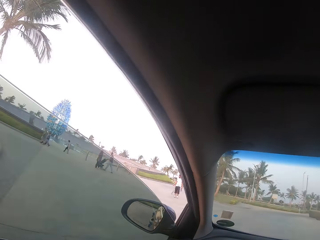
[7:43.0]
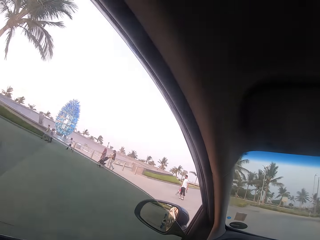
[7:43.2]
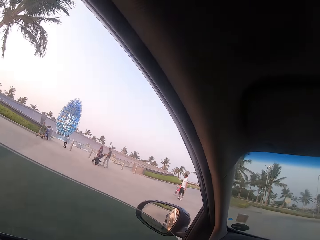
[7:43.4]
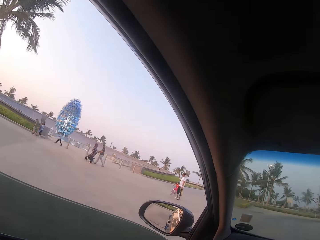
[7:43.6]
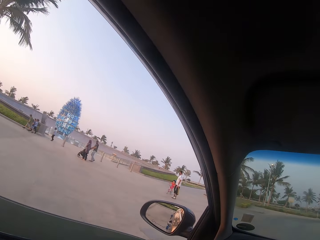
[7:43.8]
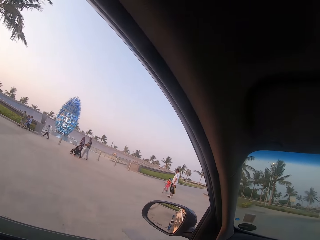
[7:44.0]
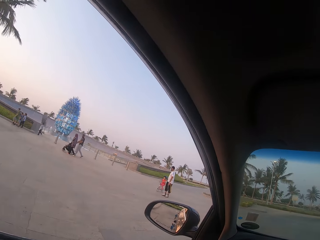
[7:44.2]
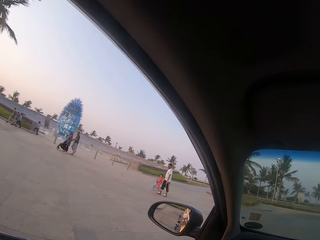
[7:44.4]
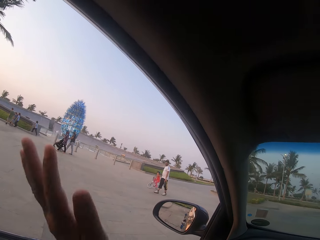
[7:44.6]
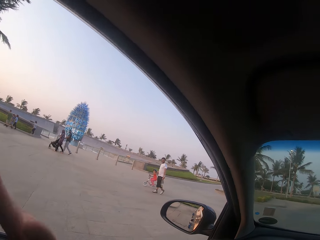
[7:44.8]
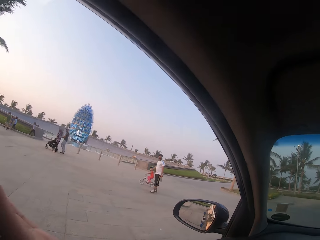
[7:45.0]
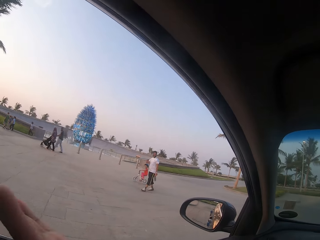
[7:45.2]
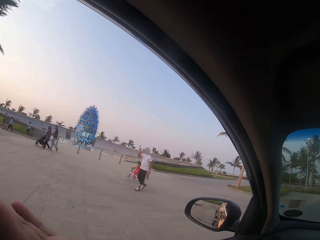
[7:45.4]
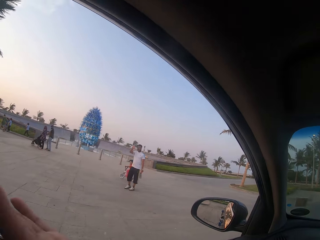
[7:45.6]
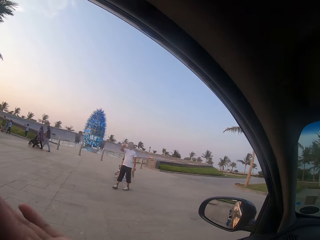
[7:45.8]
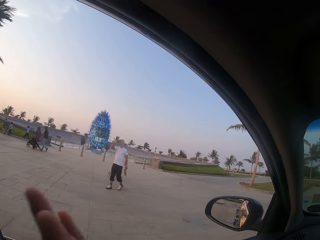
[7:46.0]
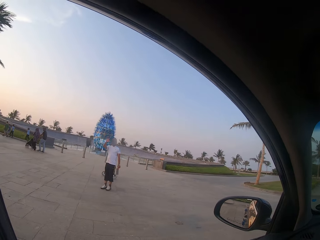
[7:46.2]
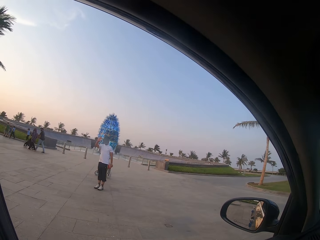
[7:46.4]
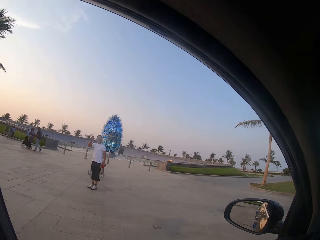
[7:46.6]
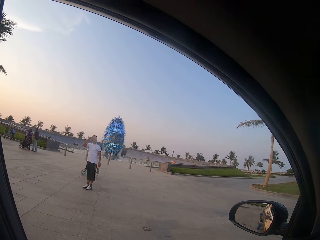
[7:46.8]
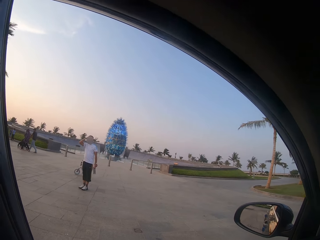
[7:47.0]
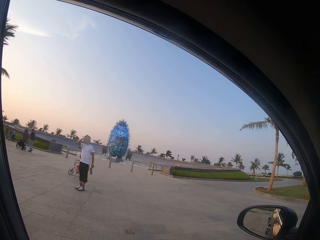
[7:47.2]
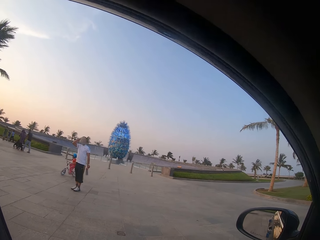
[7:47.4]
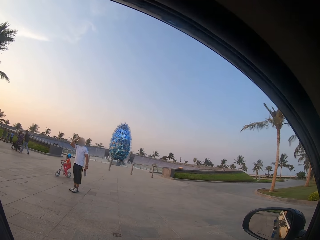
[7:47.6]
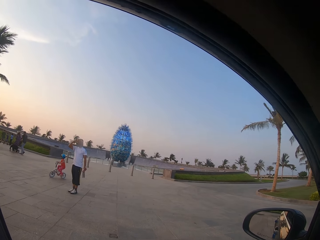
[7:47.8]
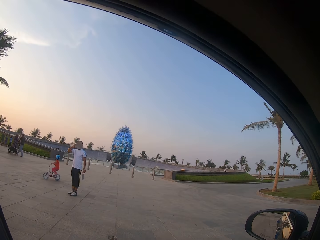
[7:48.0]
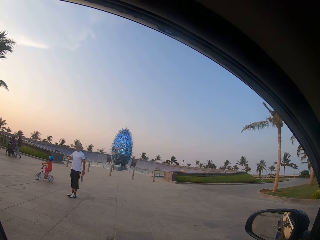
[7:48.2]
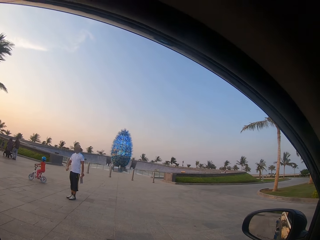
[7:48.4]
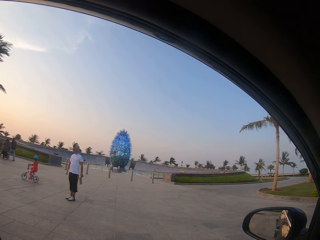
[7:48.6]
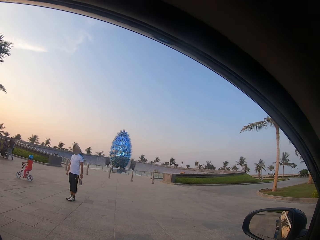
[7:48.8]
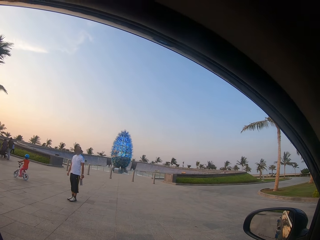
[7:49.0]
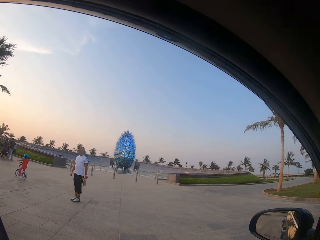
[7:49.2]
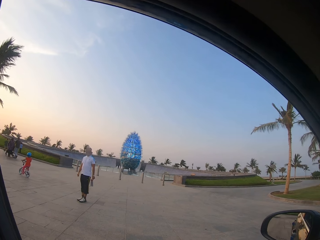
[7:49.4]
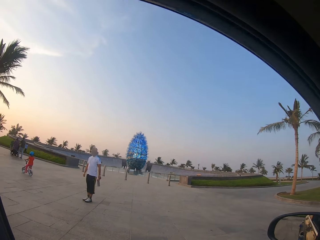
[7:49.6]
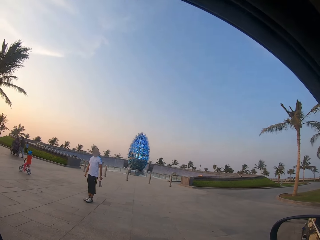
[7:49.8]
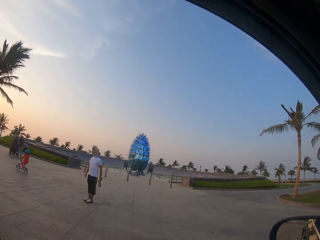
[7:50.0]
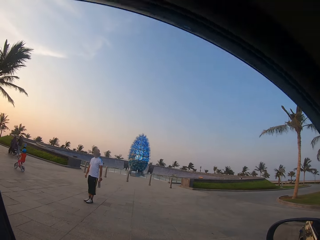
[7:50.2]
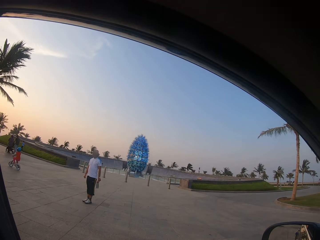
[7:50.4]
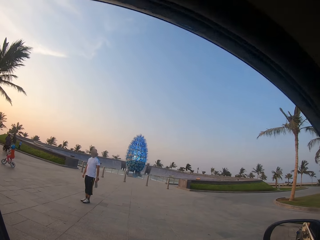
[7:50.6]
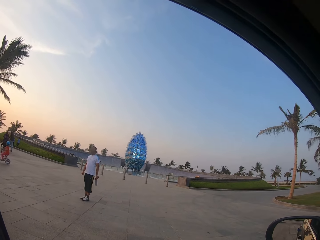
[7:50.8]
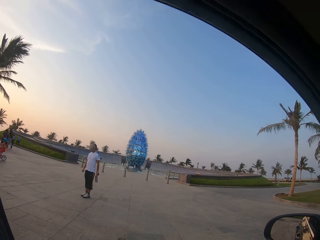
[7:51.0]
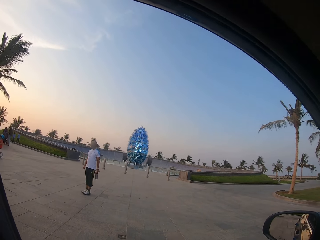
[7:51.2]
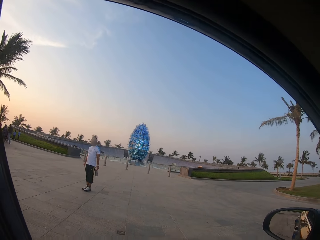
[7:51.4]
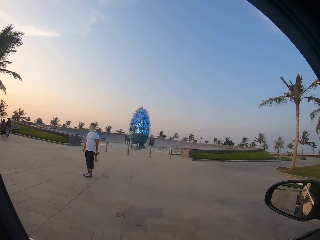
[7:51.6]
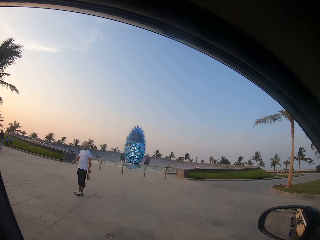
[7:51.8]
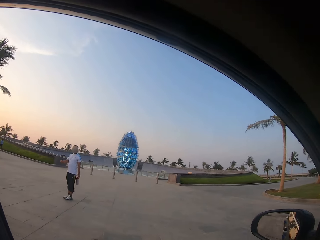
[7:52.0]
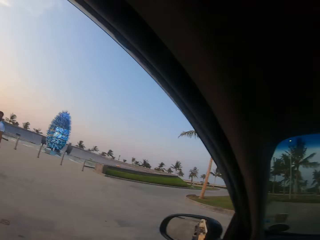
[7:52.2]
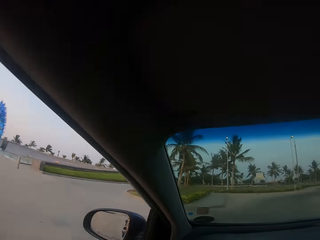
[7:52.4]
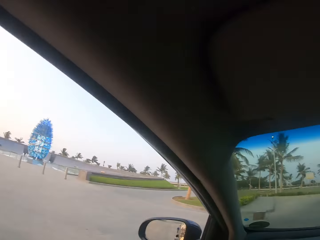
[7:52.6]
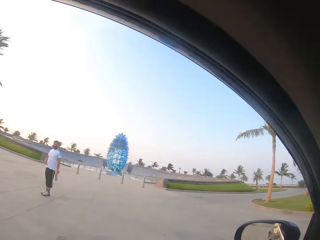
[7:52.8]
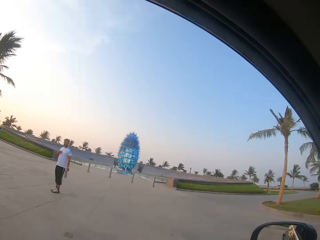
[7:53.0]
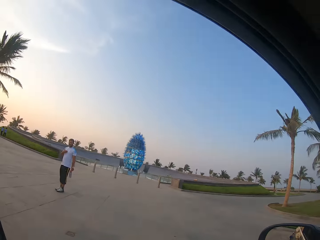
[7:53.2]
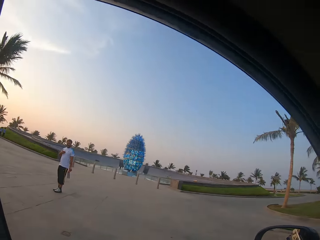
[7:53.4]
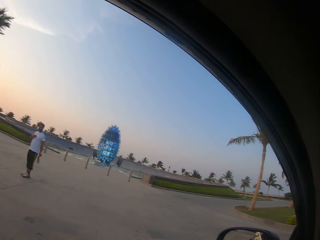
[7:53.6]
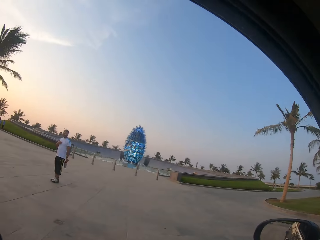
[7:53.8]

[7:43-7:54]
The camera wearer opens the window of the car. They move towards the parking area. A man signals the camera wearer to stop the car. The man waves to the camera wearer. The camera wearer looks at the man.

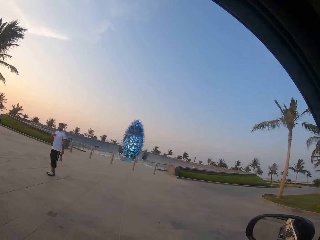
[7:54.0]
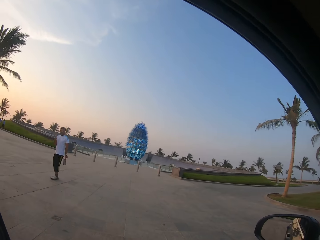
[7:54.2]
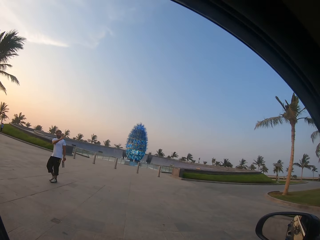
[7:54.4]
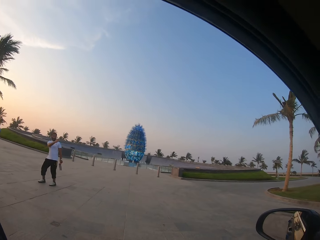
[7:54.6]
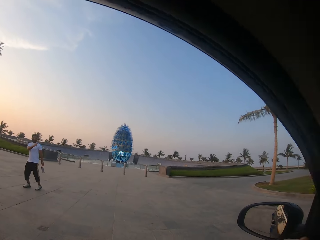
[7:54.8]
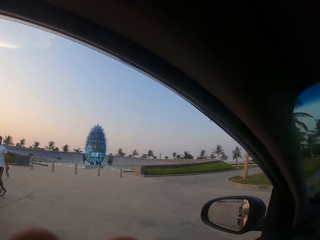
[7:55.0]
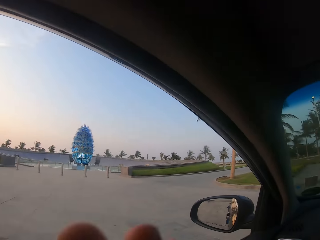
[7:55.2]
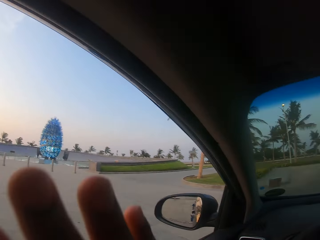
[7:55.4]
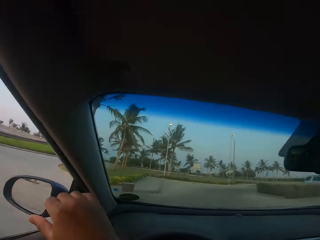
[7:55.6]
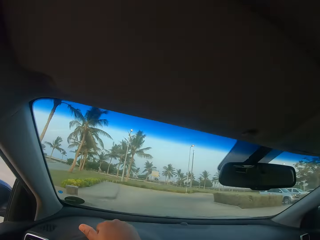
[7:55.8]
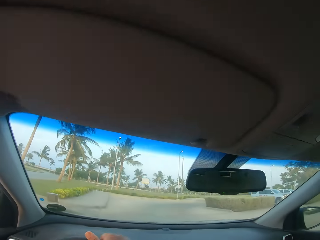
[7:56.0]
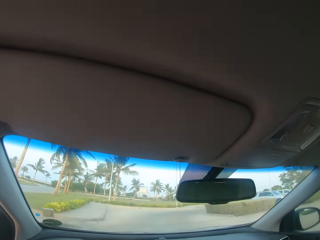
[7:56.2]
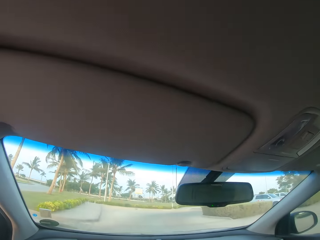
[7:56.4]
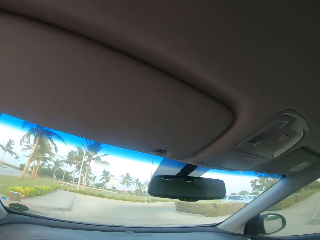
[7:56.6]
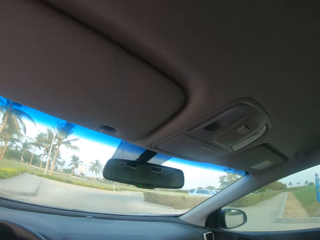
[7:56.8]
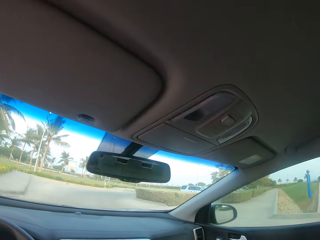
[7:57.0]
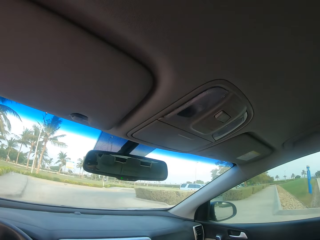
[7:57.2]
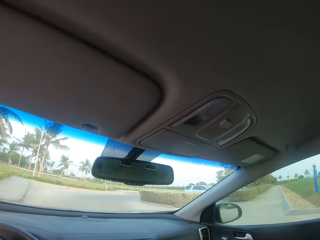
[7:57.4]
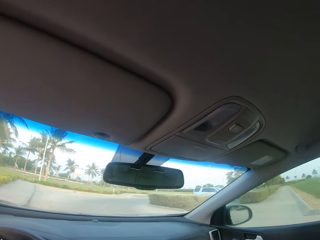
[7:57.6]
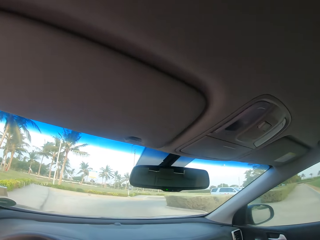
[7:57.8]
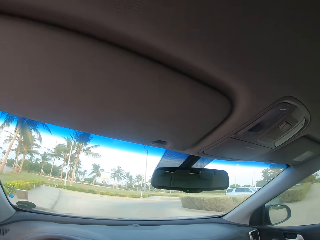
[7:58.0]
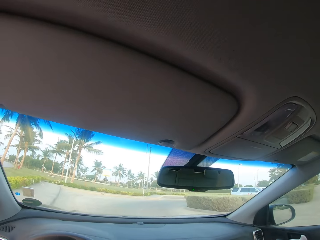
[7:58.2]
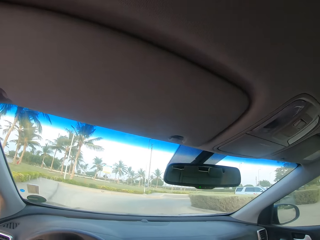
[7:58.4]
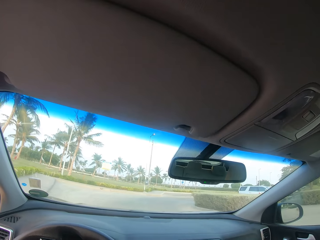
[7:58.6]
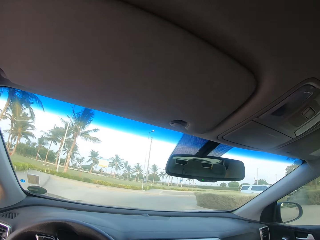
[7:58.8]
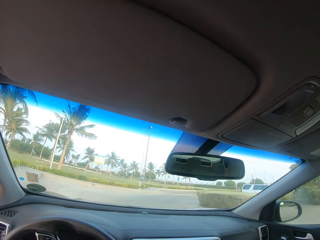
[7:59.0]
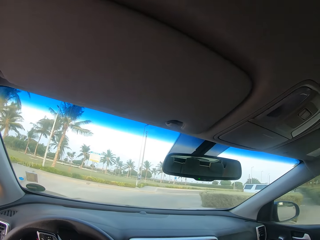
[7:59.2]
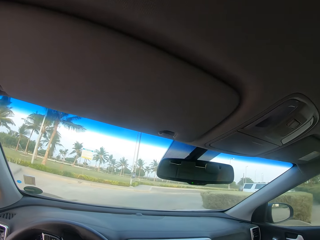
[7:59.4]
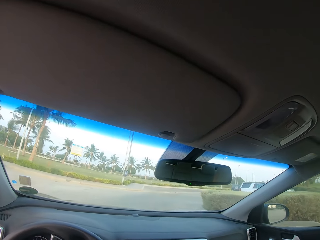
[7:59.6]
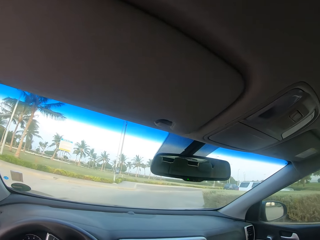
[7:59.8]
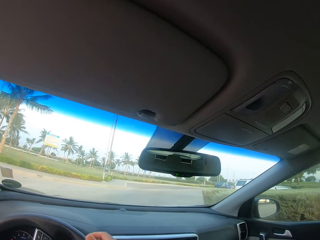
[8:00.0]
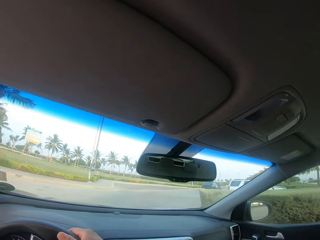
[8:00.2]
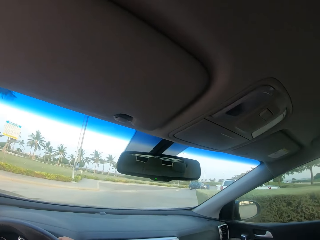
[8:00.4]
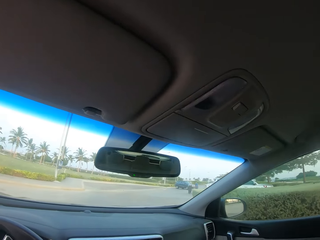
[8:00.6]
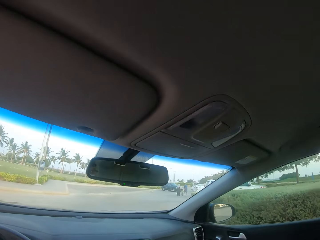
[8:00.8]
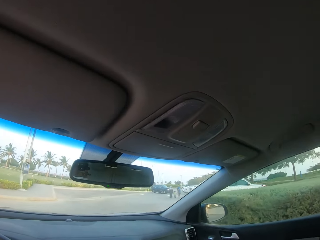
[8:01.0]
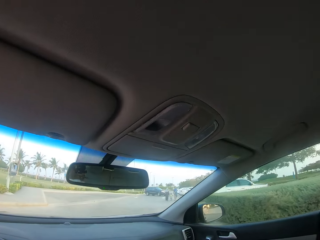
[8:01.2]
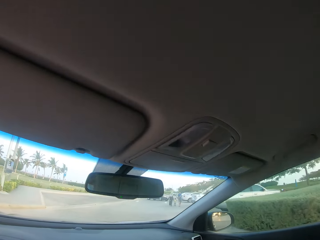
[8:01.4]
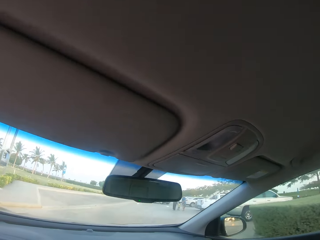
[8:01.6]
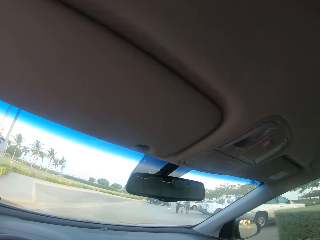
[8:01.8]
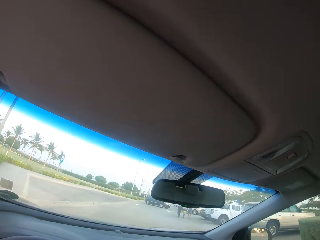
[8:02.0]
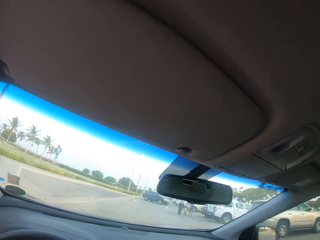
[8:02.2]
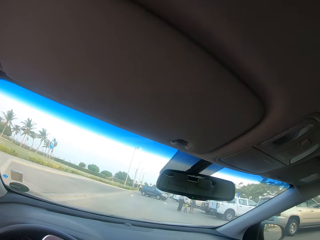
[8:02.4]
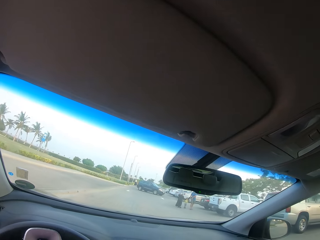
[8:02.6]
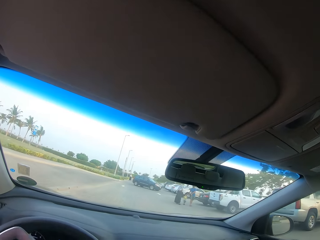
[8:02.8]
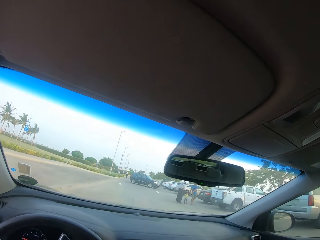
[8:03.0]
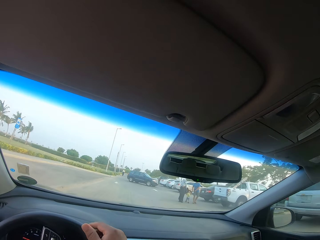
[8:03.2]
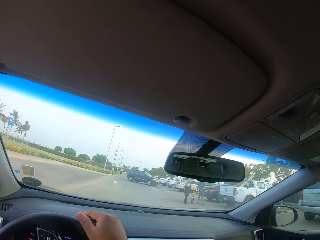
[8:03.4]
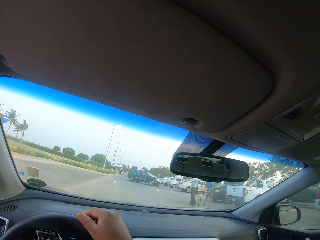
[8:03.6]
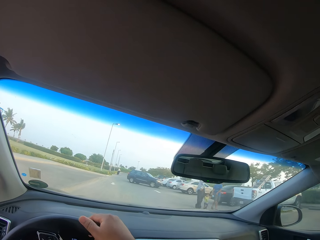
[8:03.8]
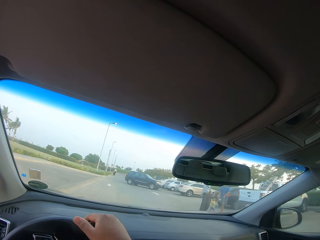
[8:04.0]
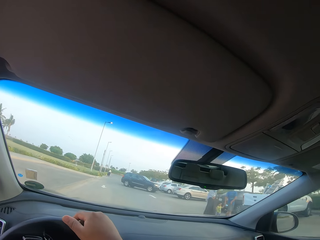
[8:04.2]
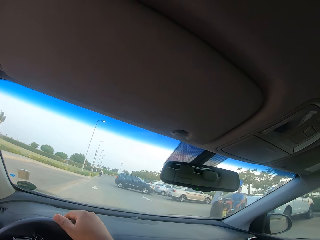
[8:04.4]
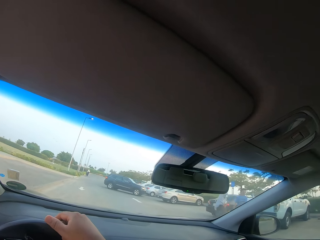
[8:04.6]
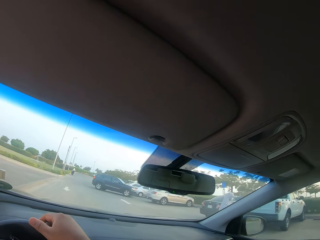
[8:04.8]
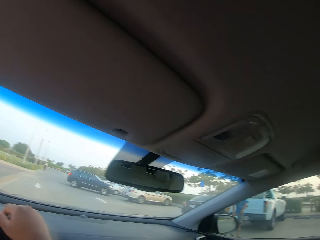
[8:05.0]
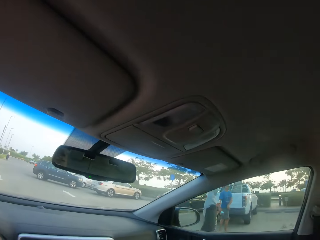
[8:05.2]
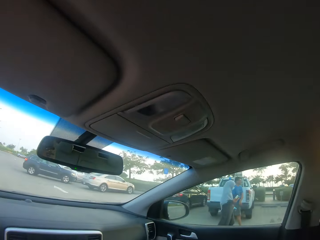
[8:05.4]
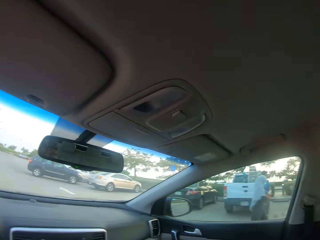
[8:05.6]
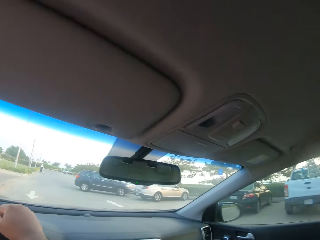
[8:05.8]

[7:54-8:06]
A man dialogues with the camera wearer. The camera wearer waves at the man. They drive the car.
